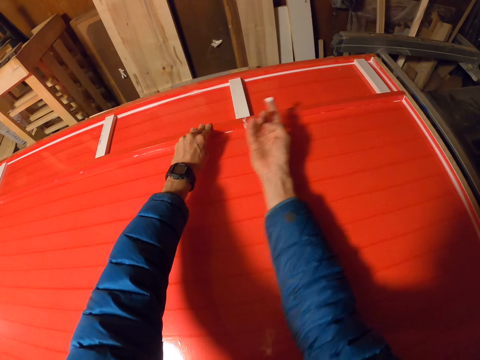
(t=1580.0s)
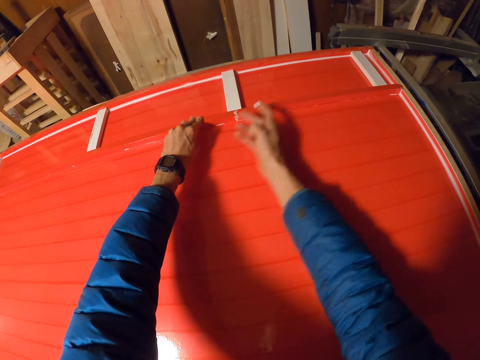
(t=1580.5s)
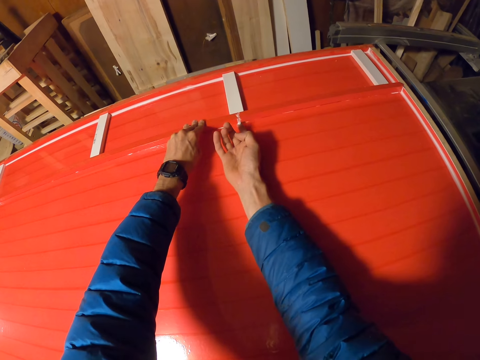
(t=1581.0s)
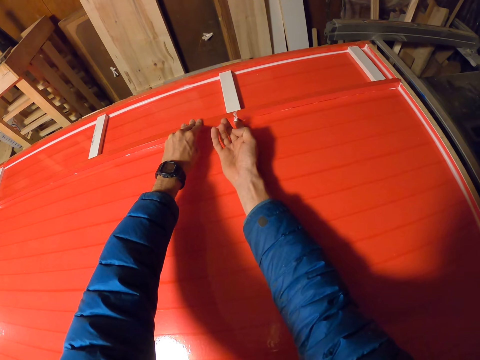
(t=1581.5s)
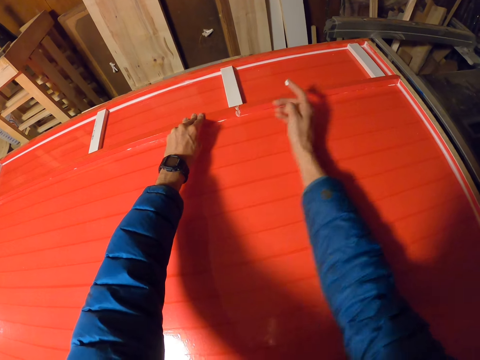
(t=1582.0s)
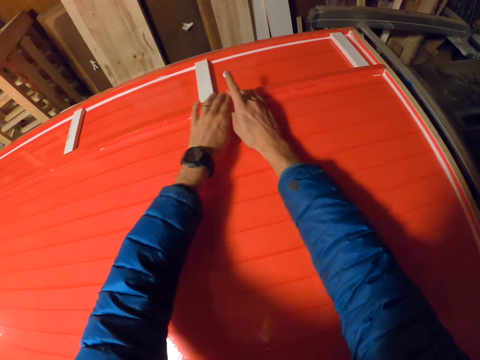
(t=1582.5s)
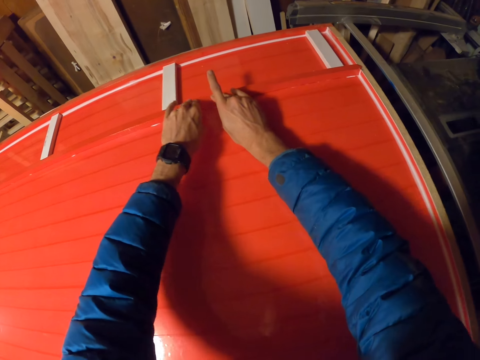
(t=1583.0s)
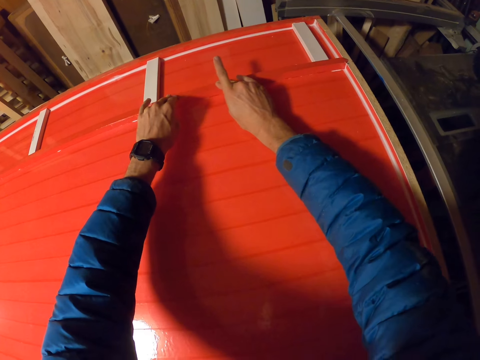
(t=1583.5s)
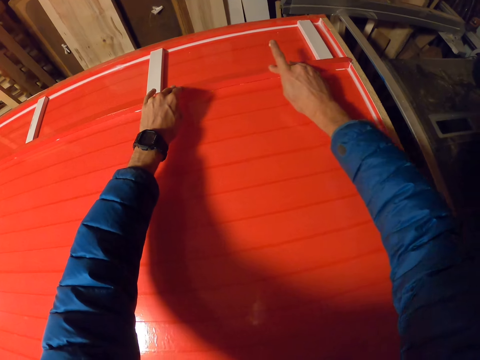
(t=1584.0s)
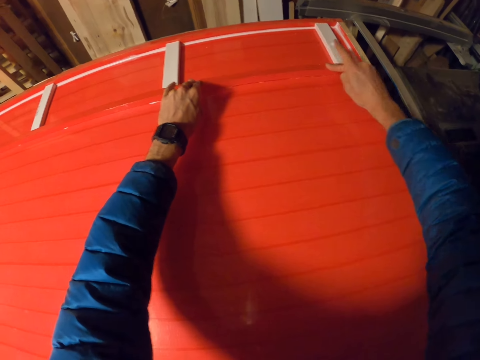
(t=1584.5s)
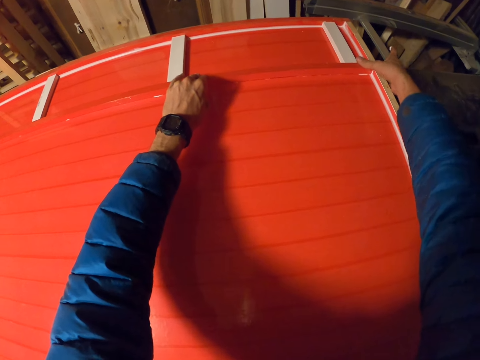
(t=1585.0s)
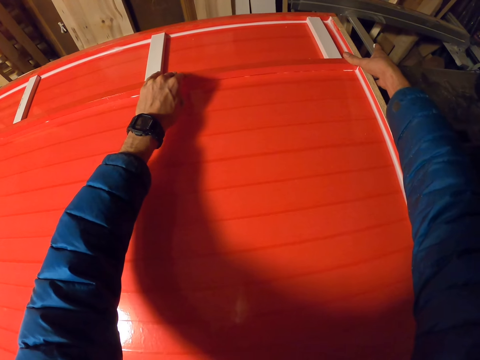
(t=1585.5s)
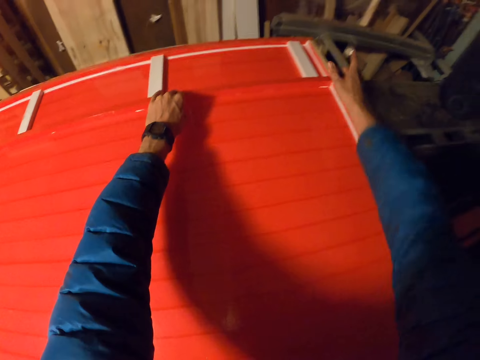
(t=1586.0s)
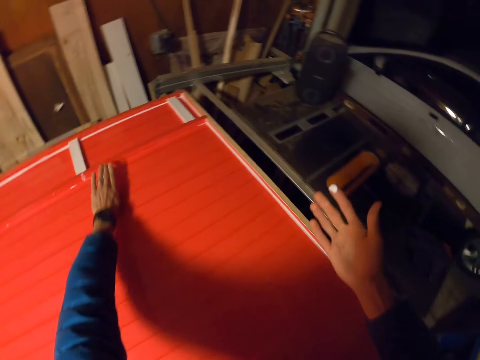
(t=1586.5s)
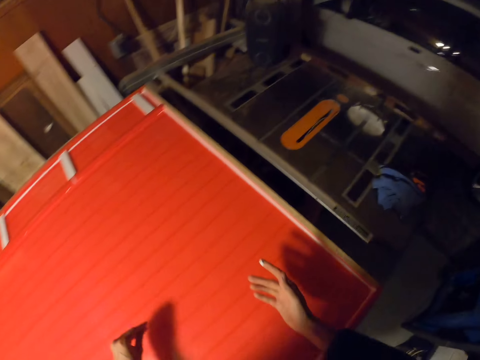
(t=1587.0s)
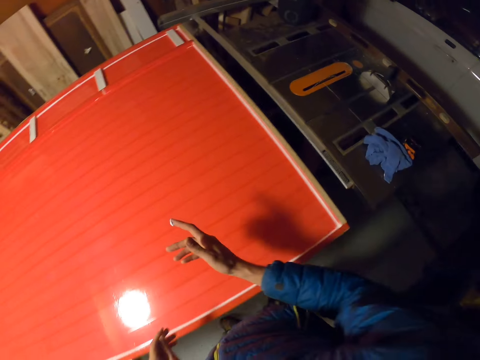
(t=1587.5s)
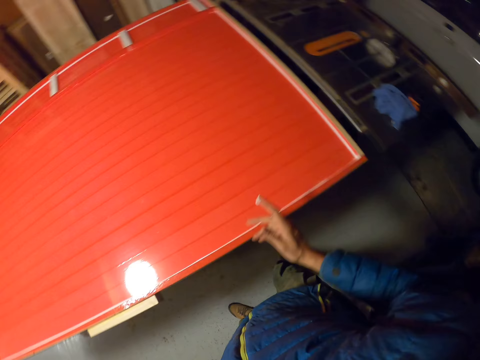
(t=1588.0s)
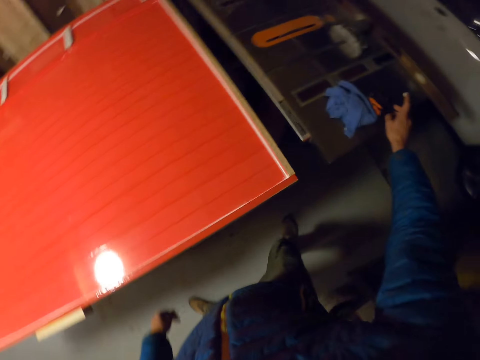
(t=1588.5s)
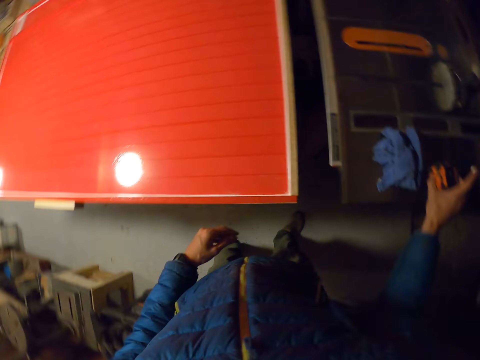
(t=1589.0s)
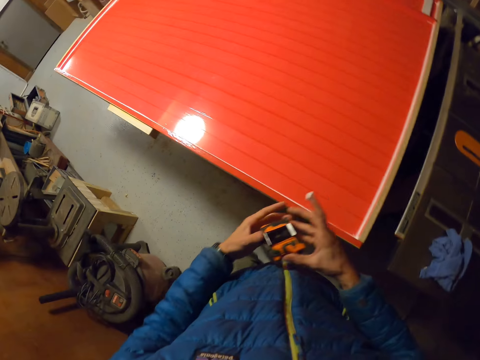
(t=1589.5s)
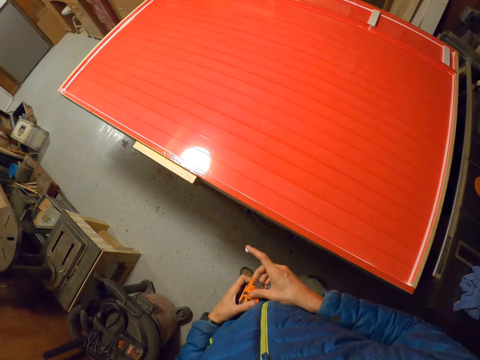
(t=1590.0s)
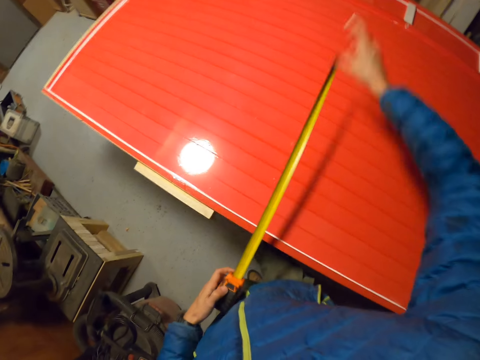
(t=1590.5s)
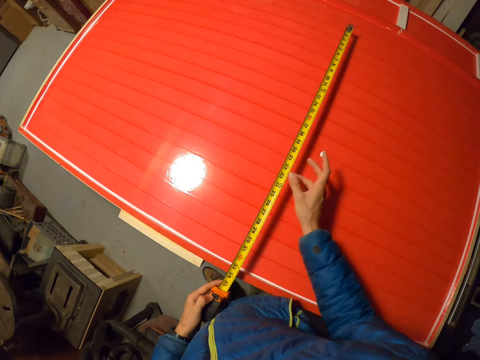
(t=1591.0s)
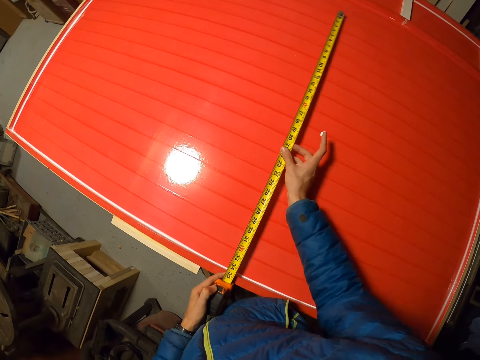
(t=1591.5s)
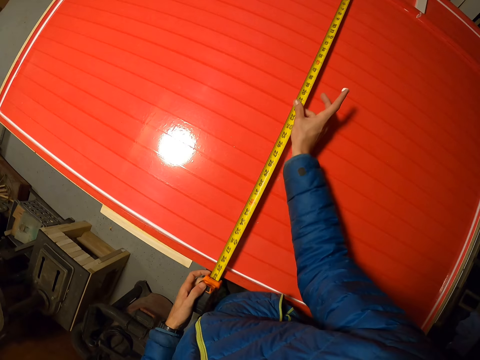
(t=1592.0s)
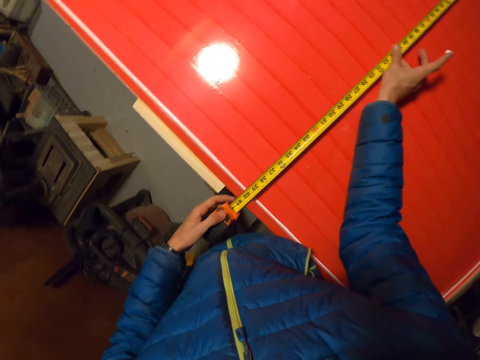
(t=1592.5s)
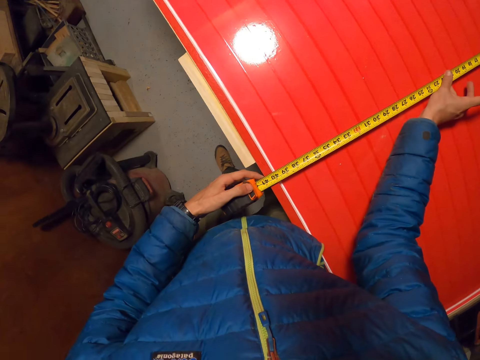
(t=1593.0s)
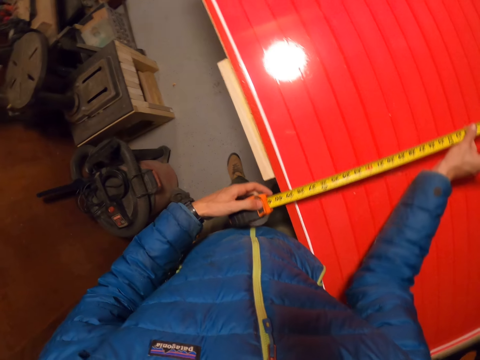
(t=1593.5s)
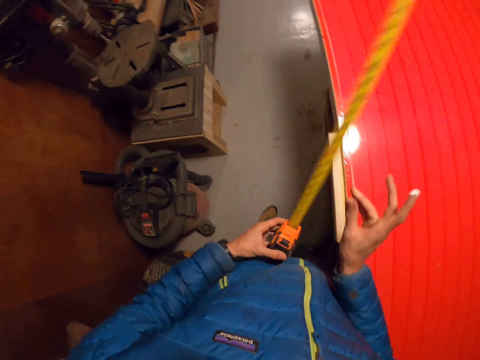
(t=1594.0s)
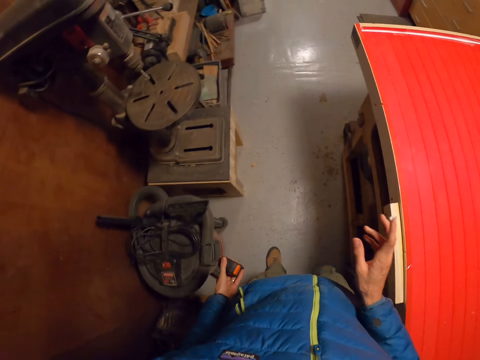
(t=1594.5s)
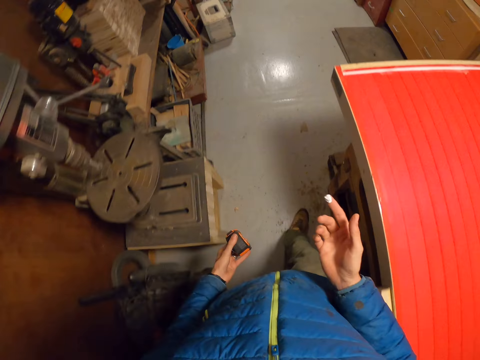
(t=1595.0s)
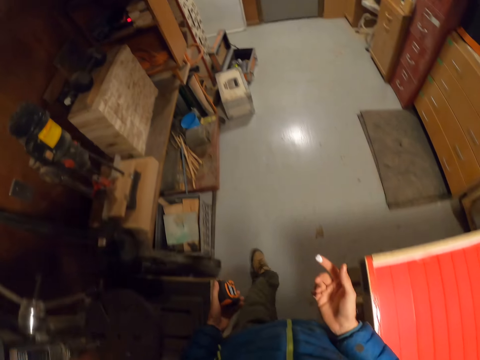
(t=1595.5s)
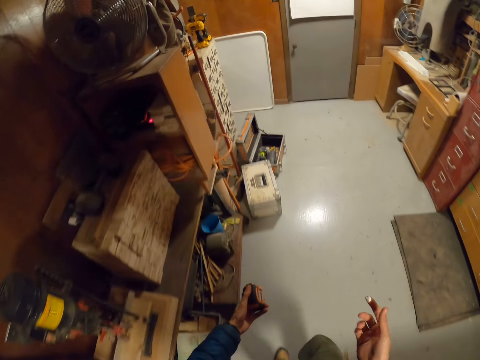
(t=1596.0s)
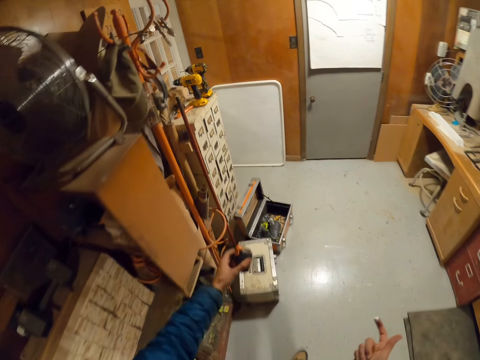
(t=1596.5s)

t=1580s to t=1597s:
The camera wearer wipes the excess glue with his finger. He sticks the bigger piece of wood on the smaller pieces of wood. He smoothens the strip of masking tape on the long piece of wood with his right hand. He picks up the retractable tape or tape measure from the table saw with his right hand. He passes the retractable tape to his left hand and pulls out the retractable tape with his right hand. He takes measurement on the board with the retractable tape. He moves the tape measure from the structure. He retracts the retractable tape with his right hand. He walks towards the cabinets.

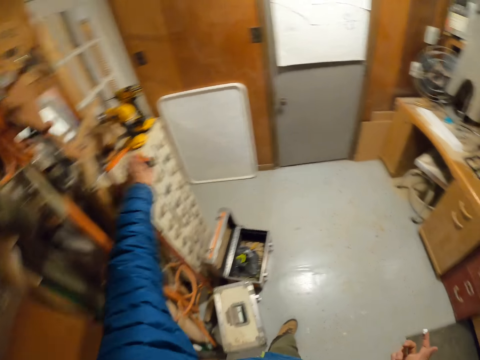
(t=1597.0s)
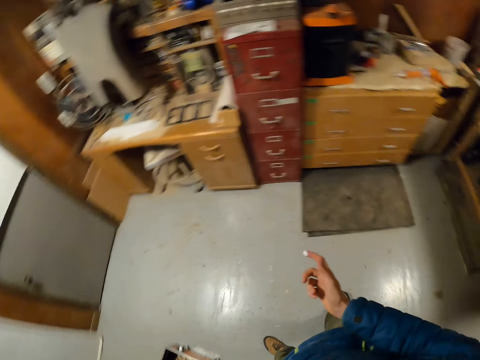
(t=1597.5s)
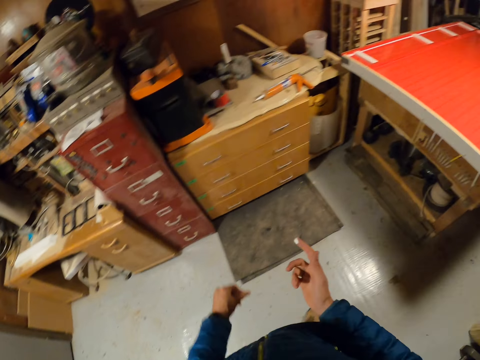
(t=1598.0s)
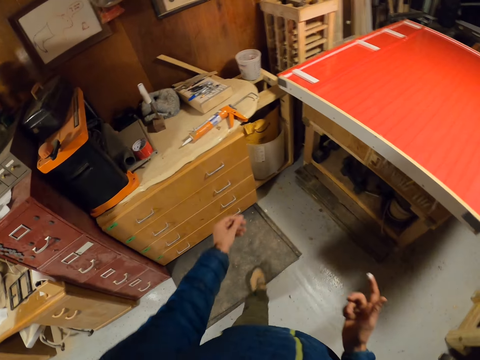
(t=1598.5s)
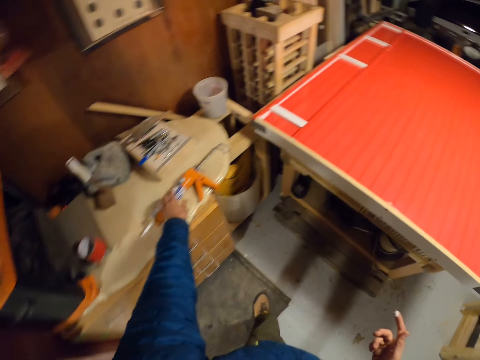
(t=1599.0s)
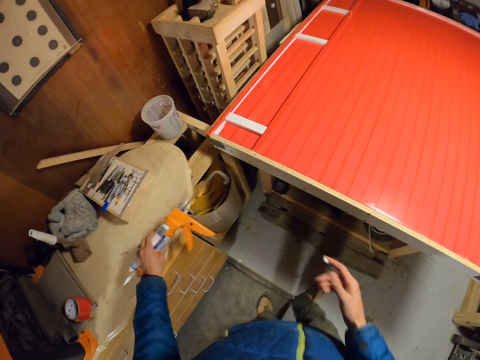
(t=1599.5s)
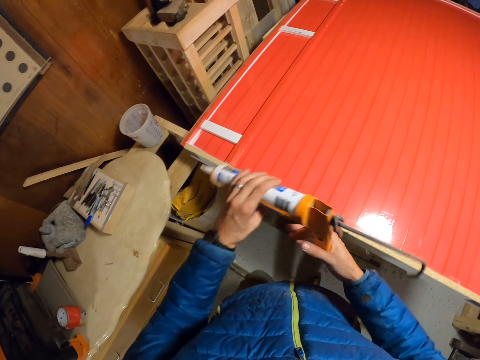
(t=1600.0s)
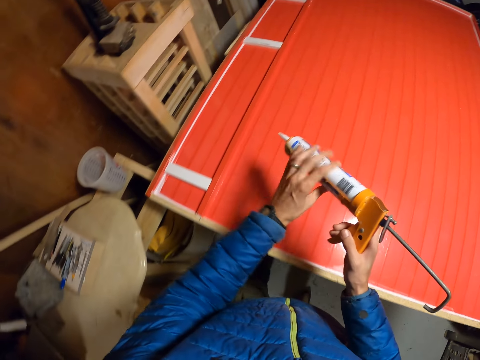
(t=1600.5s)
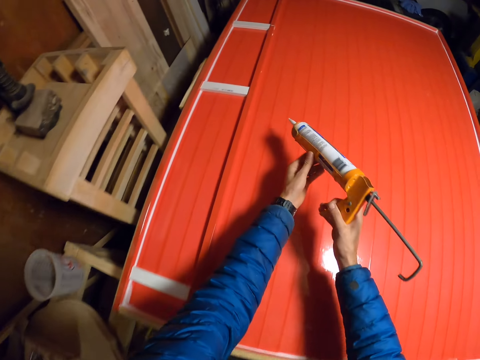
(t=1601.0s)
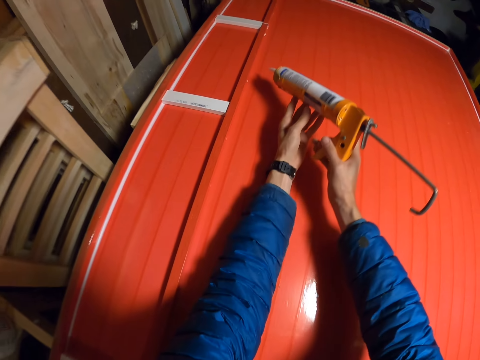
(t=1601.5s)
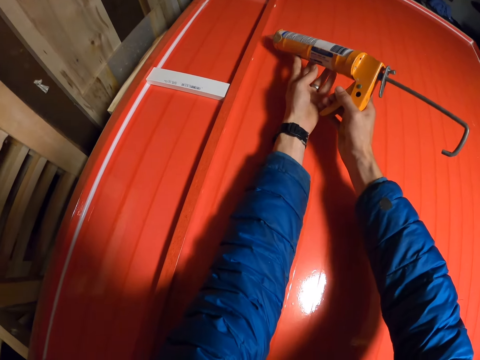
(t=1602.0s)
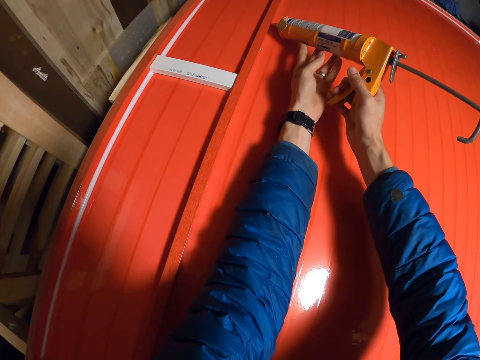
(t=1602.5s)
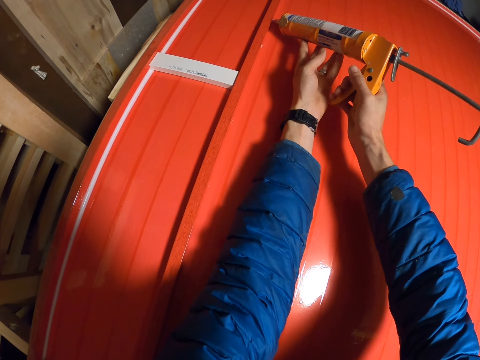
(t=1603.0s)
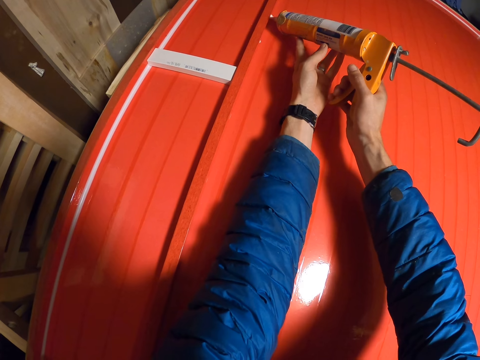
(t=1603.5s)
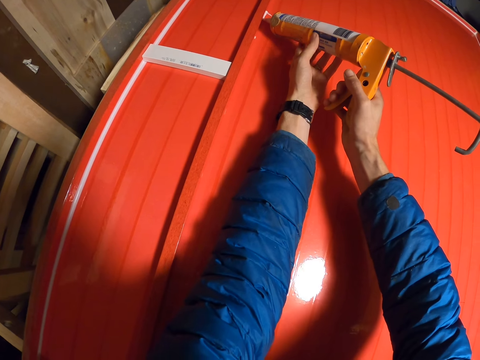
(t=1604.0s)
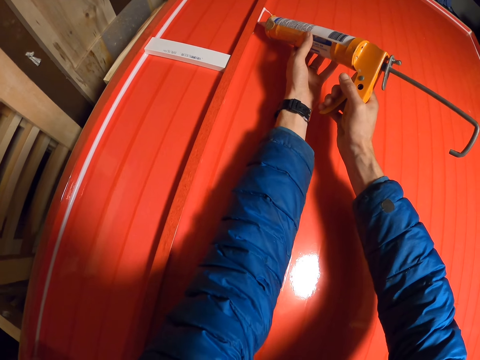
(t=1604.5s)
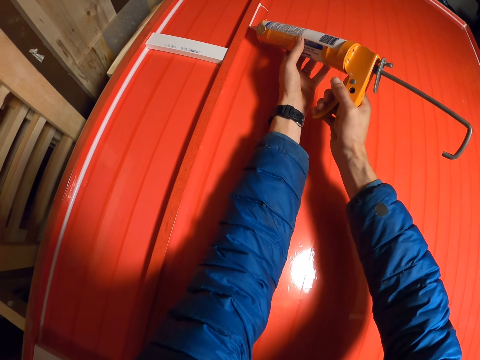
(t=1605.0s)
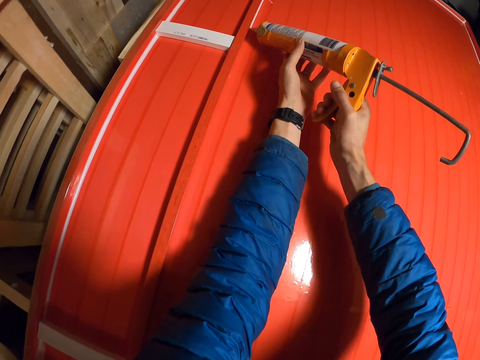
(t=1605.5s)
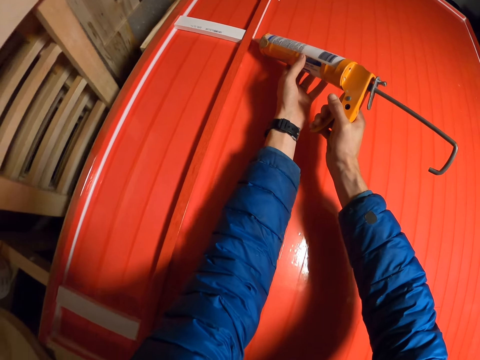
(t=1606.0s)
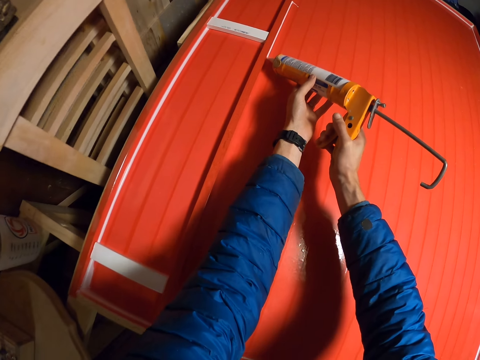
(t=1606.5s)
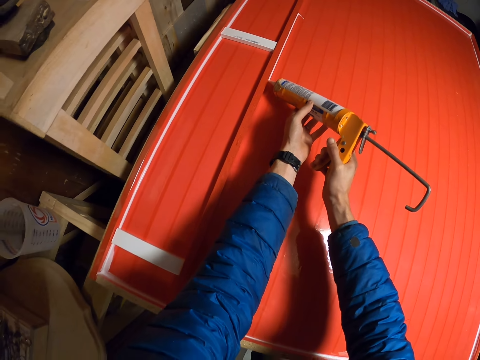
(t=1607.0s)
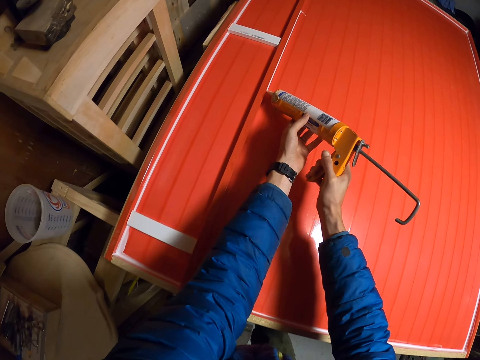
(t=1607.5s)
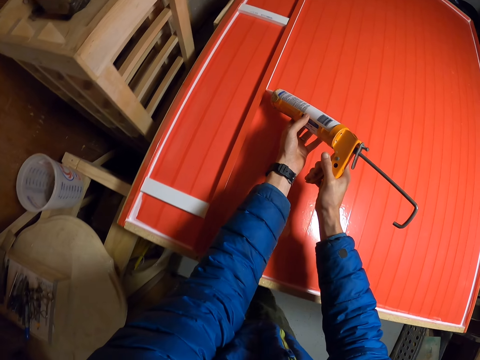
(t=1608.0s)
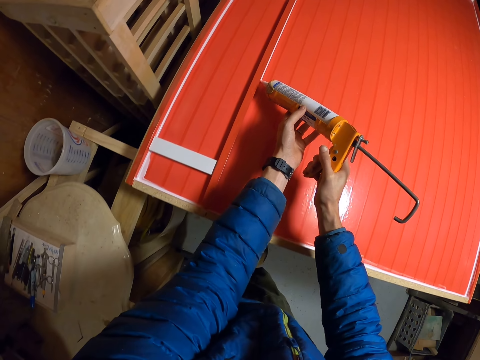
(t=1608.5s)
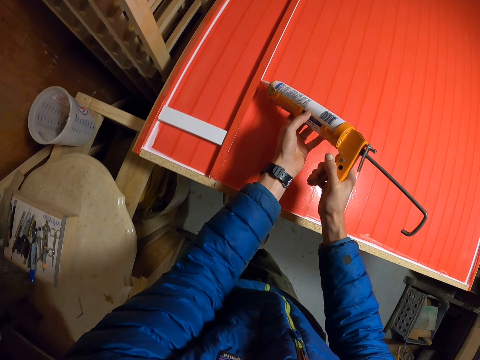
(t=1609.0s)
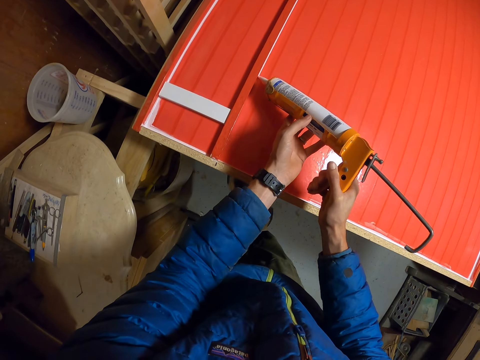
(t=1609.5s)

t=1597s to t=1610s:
The camera wearer places the tape measure on the topmost part of the cabinet. He walks towards the contact adhesive gun. He picks up the glue gun from the drawer top with his left hand. He holds the gun with both his hands. He passes the glue gun to his right hand. He applies glue with the glue gun on the long piece of wood with both hands.
